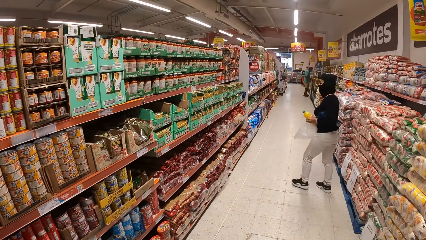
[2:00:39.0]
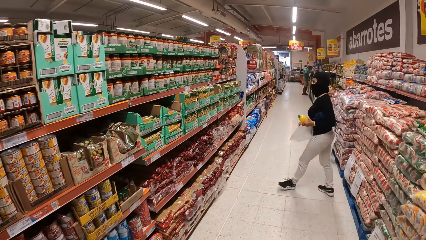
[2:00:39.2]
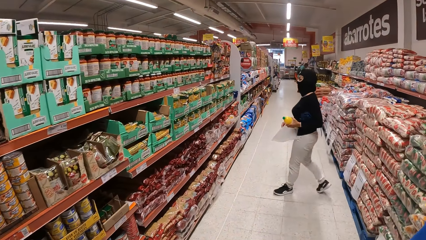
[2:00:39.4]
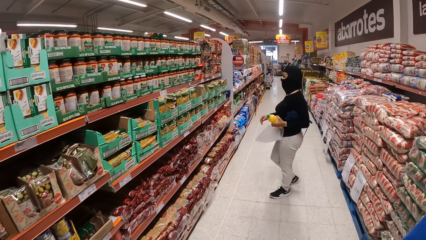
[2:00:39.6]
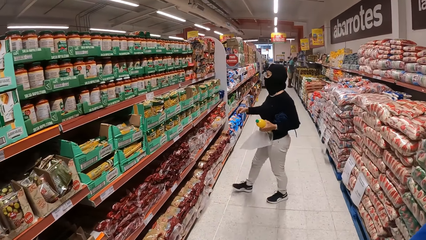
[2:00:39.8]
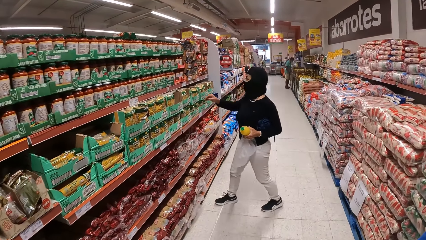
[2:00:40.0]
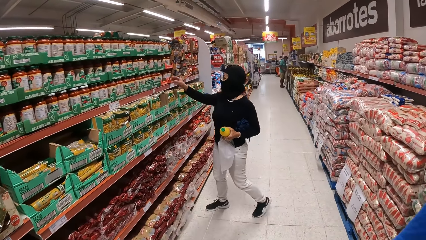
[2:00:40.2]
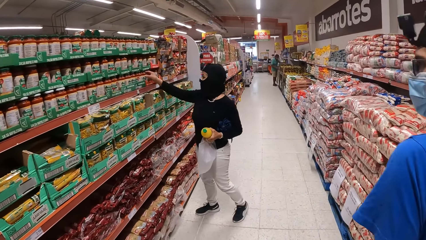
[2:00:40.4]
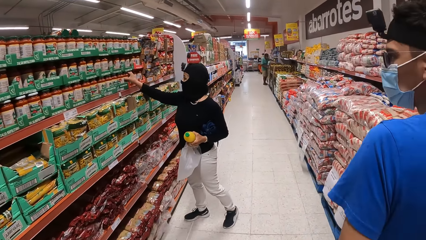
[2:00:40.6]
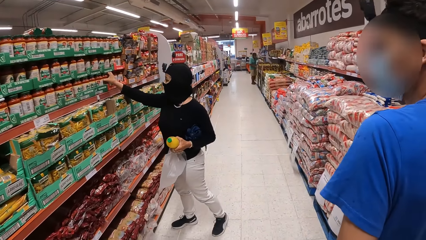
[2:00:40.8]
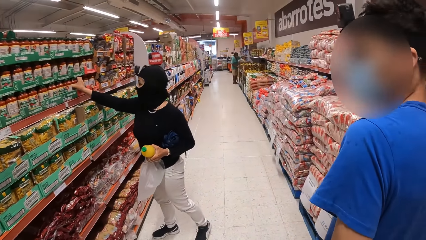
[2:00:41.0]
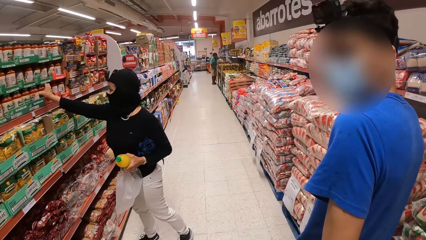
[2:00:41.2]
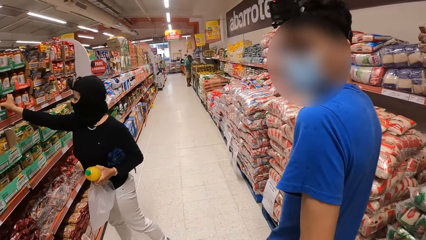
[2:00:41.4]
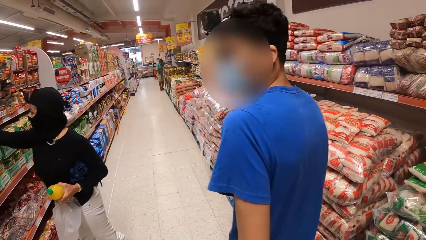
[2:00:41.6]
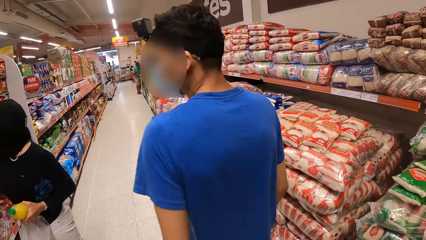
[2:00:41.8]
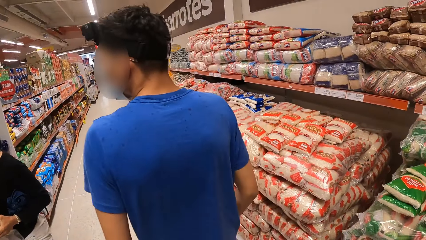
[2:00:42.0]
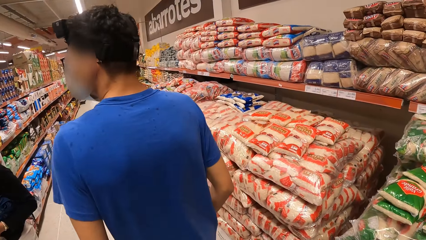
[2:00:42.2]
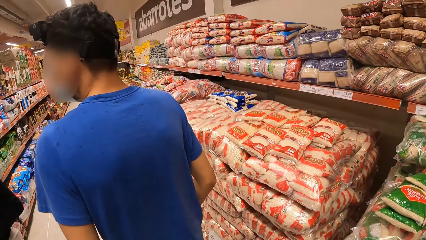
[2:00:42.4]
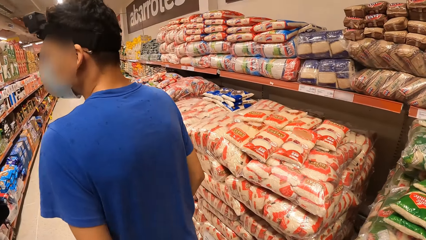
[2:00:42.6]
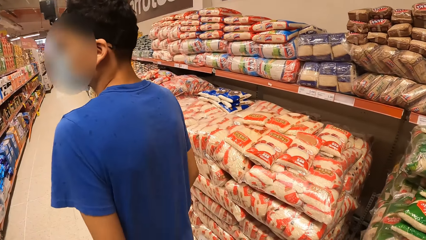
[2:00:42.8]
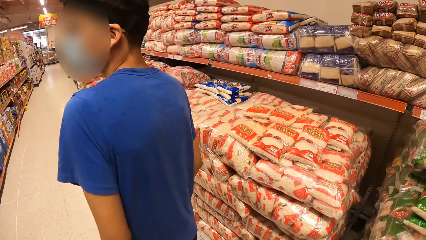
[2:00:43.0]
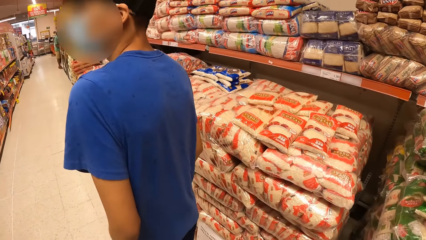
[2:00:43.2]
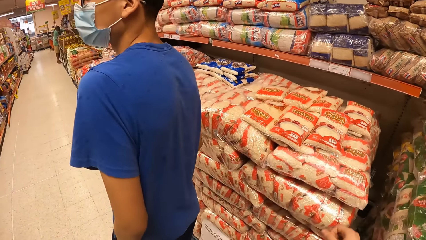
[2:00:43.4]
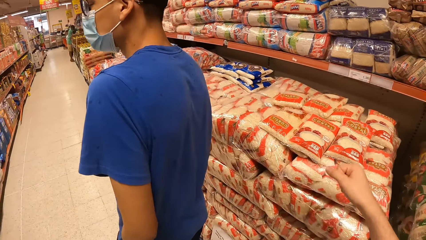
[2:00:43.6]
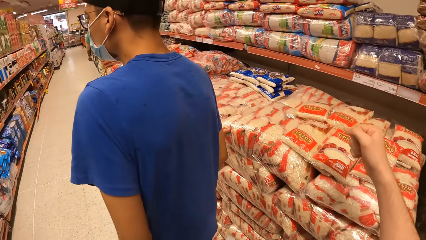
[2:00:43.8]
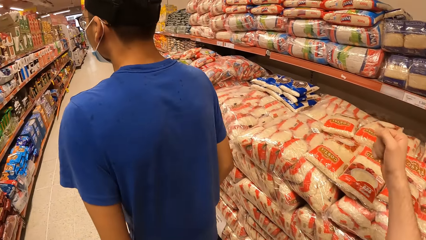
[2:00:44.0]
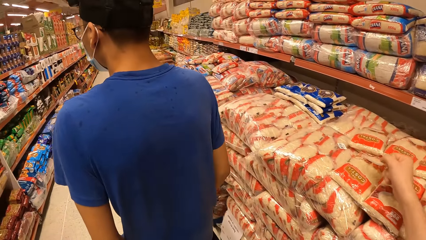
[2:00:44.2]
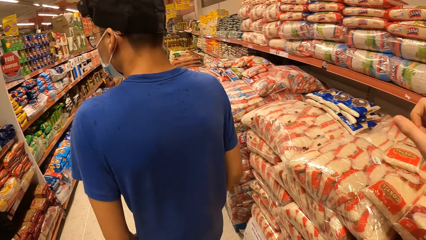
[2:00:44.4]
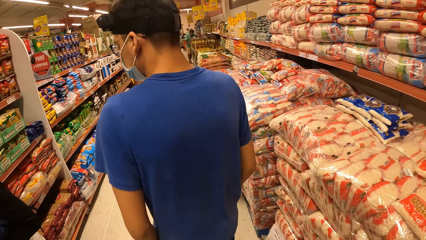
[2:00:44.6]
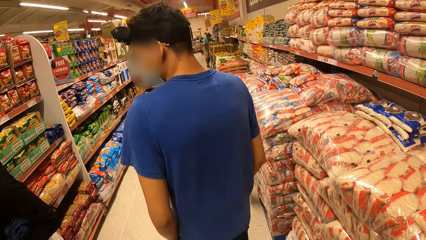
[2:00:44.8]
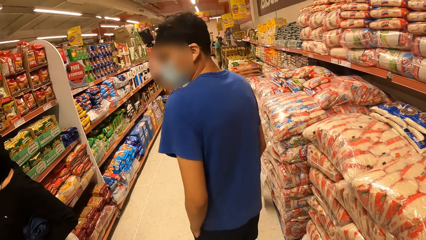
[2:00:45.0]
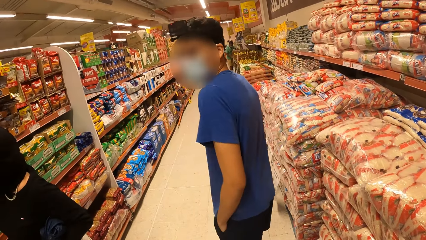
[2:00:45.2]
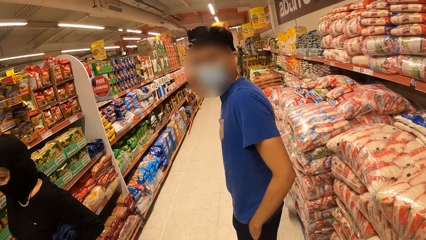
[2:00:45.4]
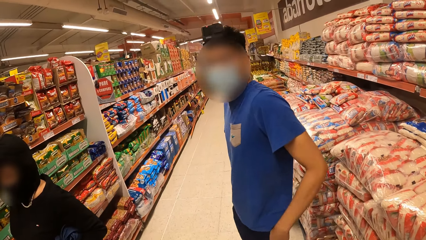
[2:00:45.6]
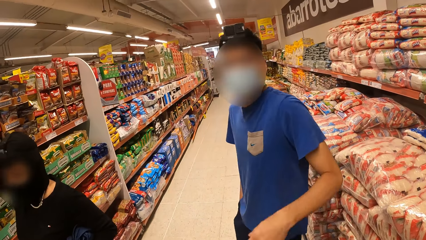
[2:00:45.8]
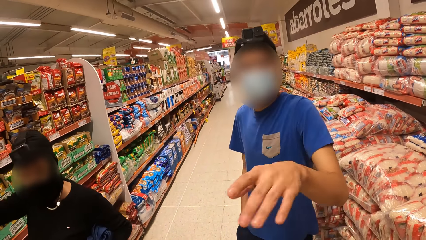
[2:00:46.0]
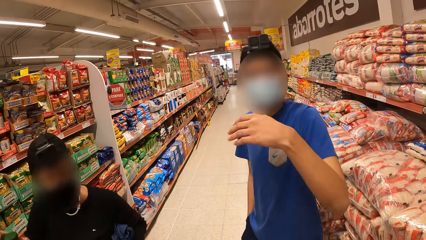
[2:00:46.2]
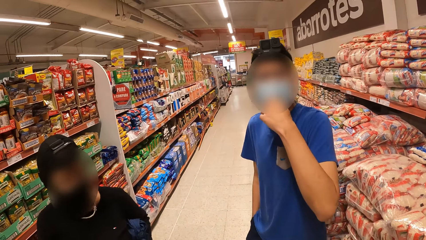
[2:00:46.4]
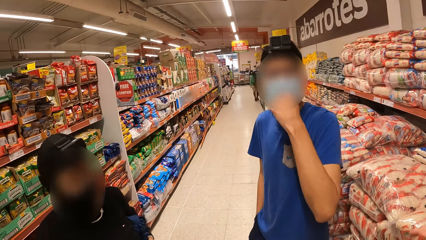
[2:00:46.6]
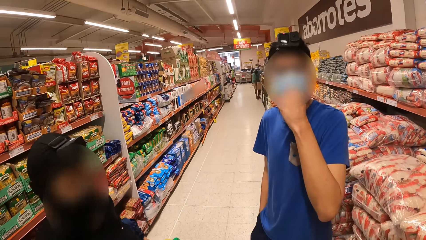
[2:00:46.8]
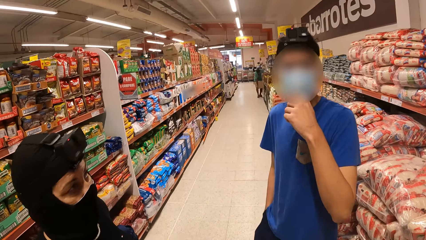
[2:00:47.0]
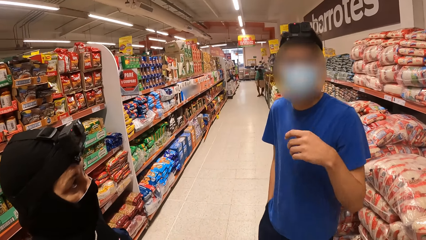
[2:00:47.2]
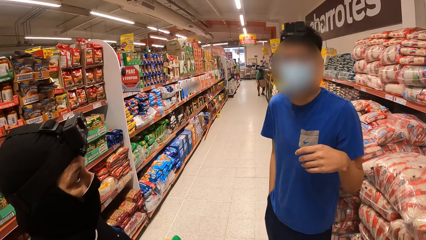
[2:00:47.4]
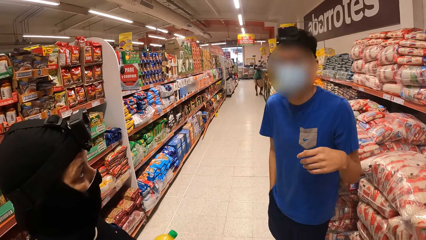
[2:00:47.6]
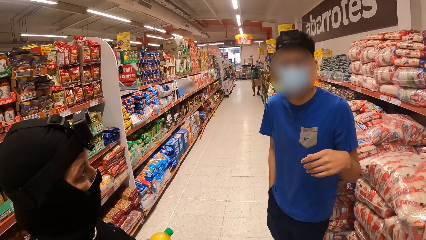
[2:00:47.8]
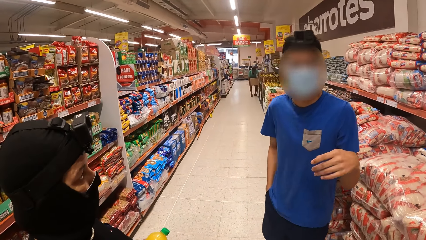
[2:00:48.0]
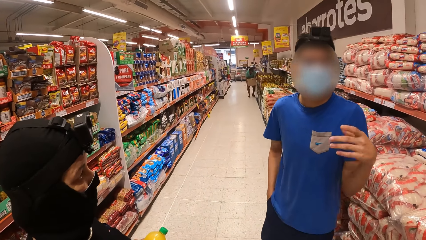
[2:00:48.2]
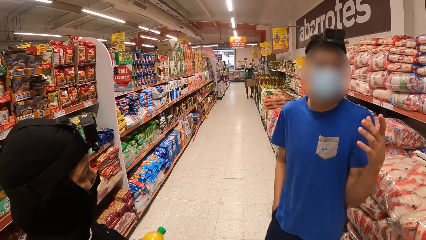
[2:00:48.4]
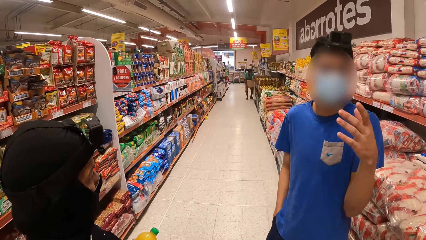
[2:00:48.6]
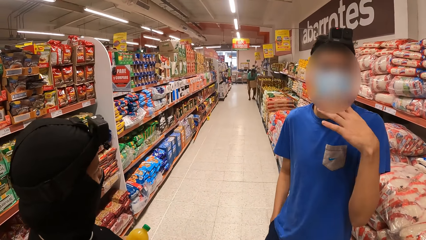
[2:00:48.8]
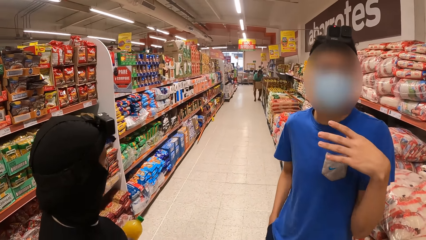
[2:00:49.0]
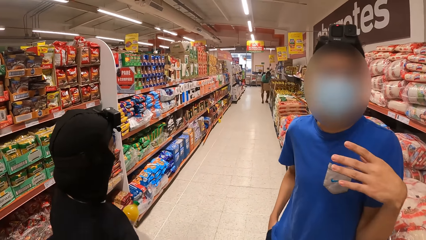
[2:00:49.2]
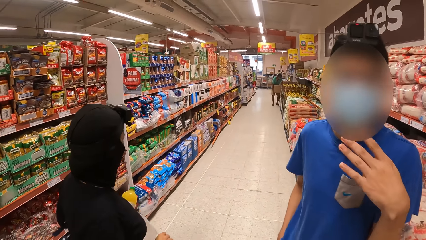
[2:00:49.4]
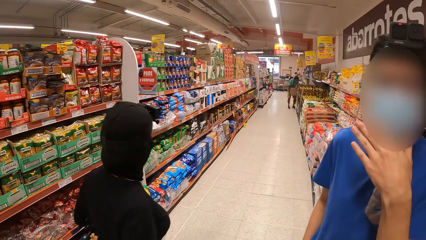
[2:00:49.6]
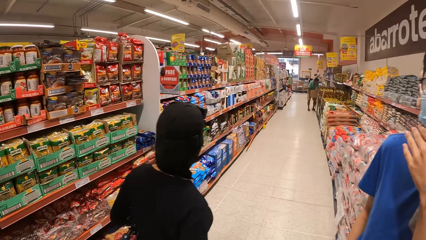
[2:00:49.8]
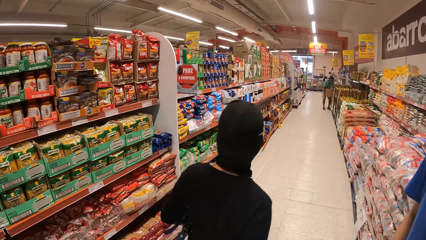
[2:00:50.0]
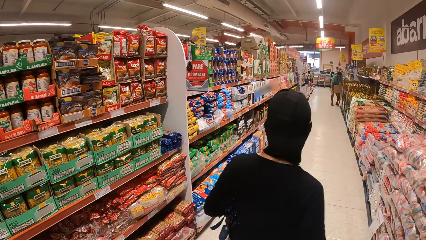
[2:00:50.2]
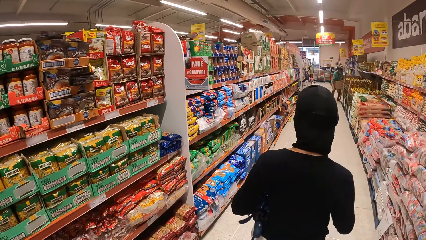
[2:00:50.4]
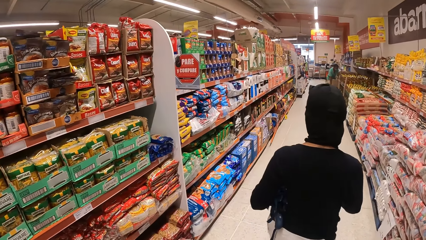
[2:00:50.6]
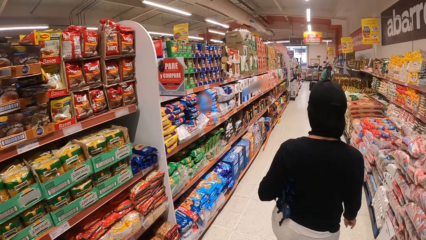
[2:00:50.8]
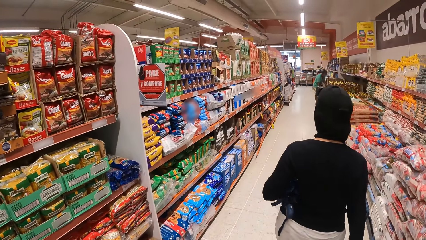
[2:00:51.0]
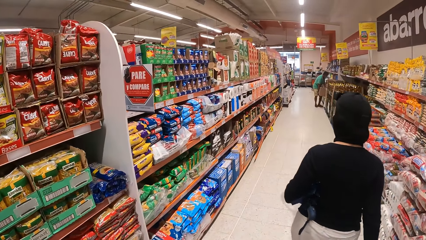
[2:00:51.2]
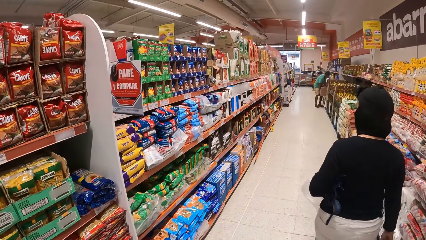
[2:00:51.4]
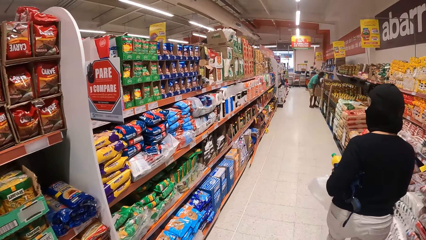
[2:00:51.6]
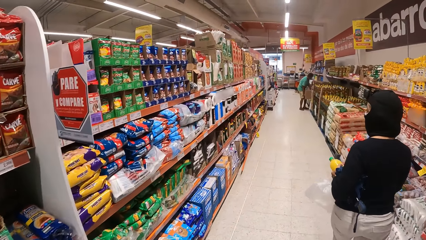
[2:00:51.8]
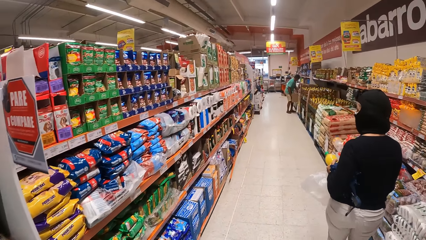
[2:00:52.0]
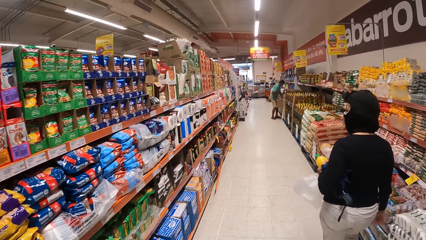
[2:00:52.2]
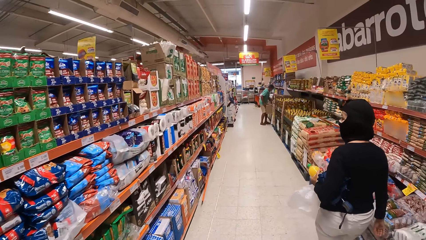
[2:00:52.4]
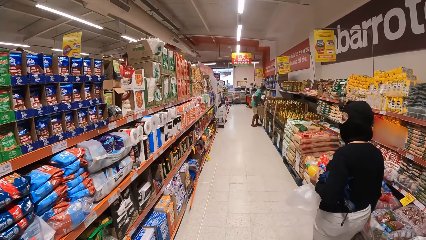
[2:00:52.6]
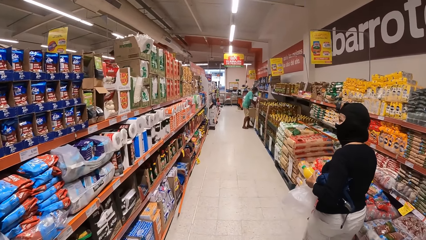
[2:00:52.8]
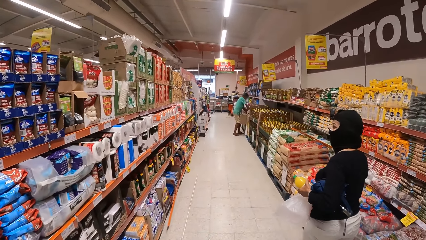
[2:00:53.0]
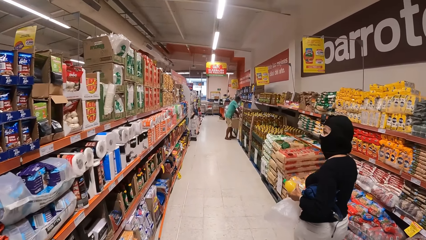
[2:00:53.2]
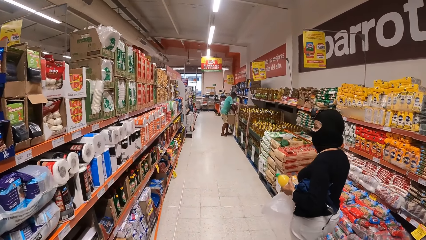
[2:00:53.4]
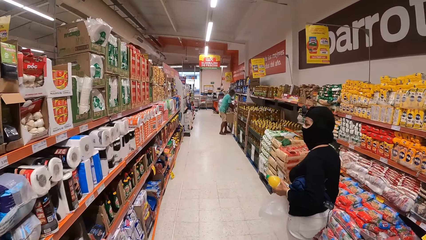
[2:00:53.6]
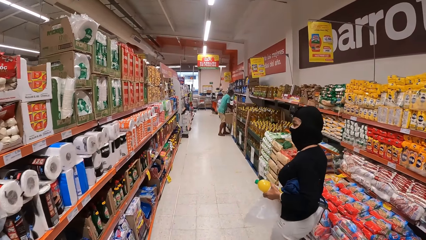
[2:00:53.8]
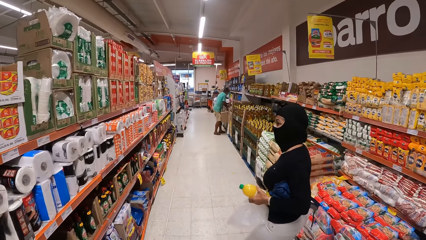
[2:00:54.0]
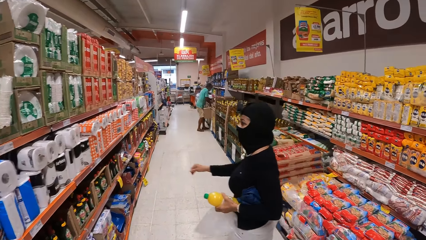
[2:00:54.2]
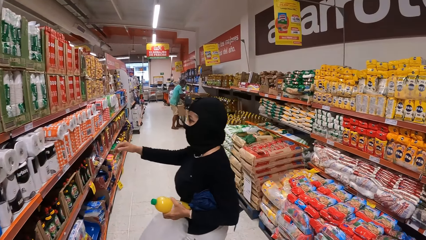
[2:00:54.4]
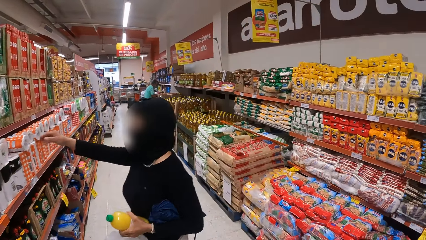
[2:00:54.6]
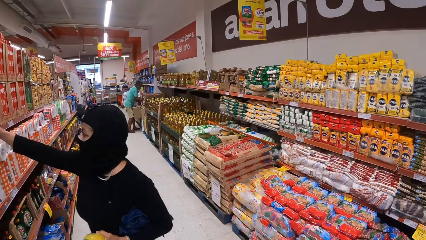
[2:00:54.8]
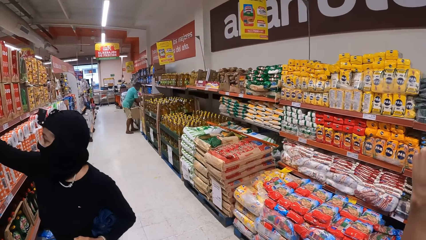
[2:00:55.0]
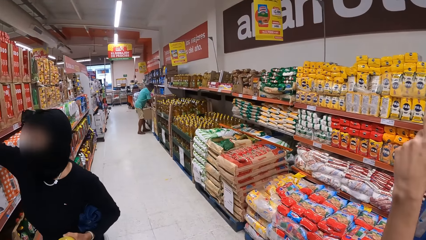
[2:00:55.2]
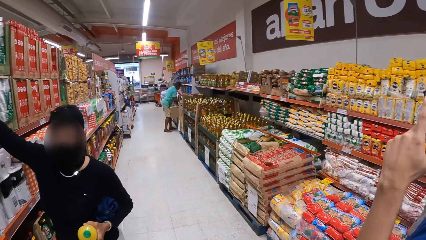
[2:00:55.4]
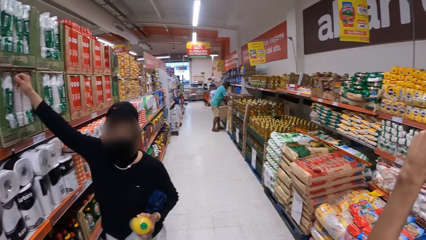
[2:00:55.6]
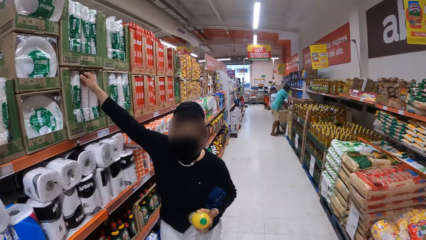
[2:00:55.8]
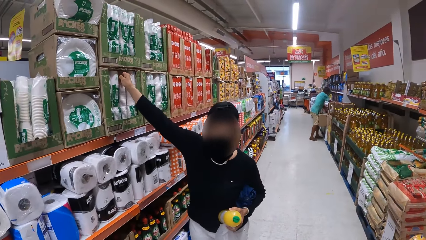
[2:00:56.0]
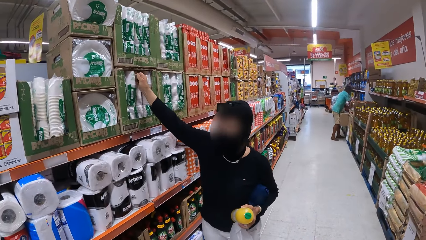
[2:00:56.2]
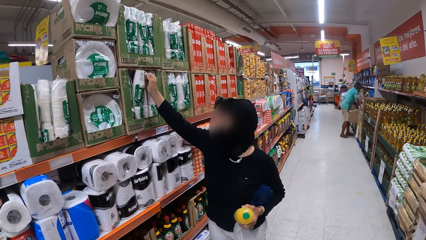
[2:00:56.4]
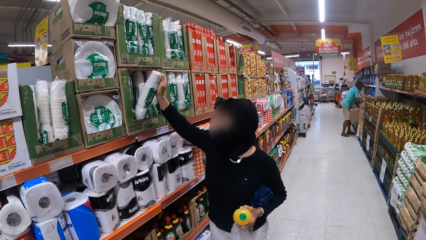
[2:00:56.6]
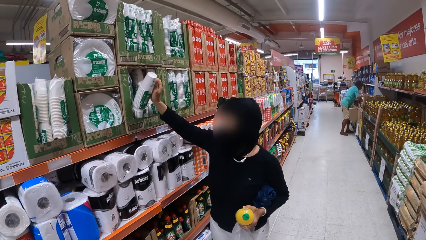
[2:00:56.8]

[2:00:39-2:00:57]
A woman holds a product. The camera wearer touches the packet on the shelf. A man converses with the camera wearer. The camera wearer walks inside a supermarket. The woman picks up party cups.
